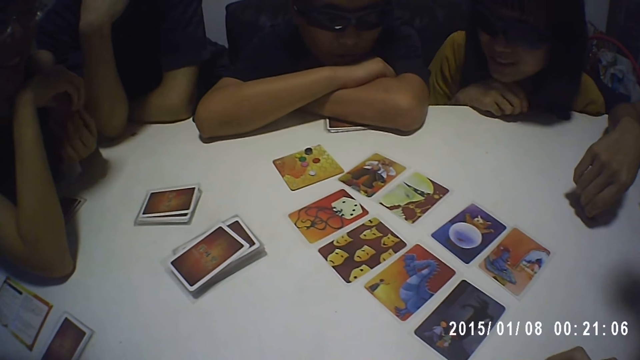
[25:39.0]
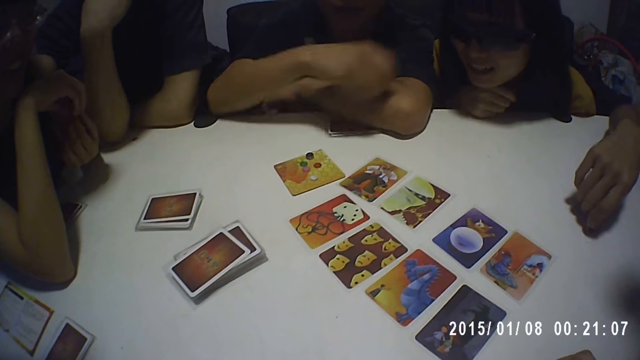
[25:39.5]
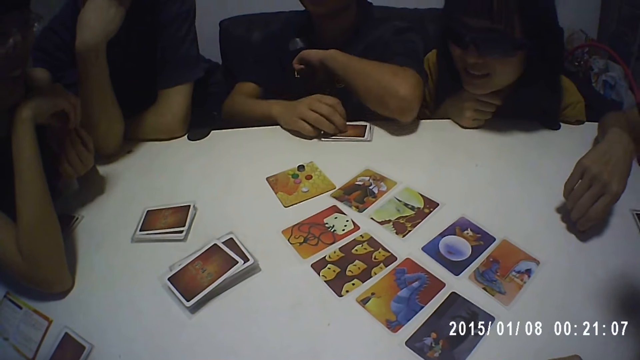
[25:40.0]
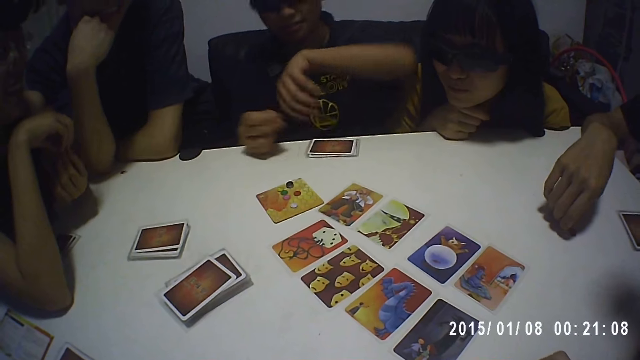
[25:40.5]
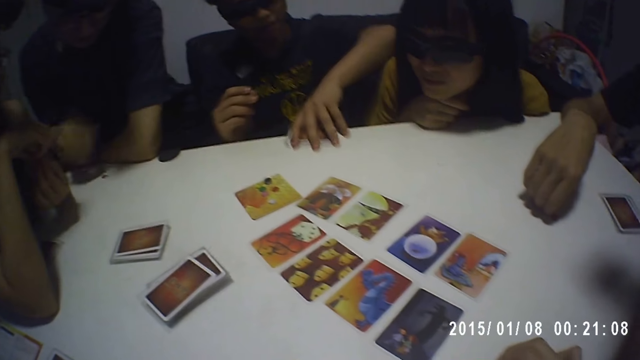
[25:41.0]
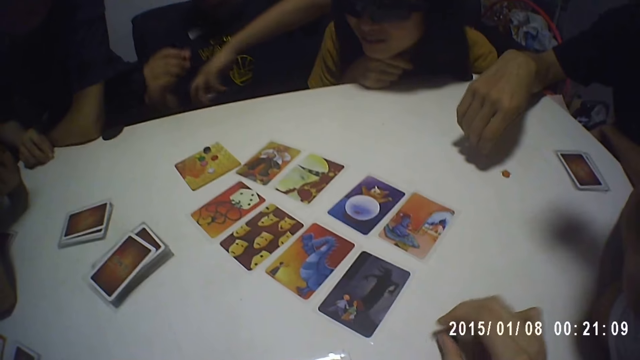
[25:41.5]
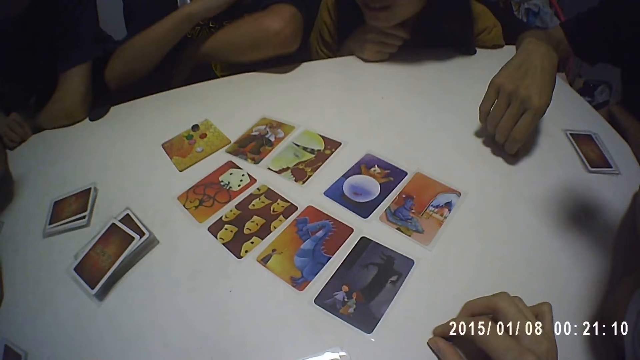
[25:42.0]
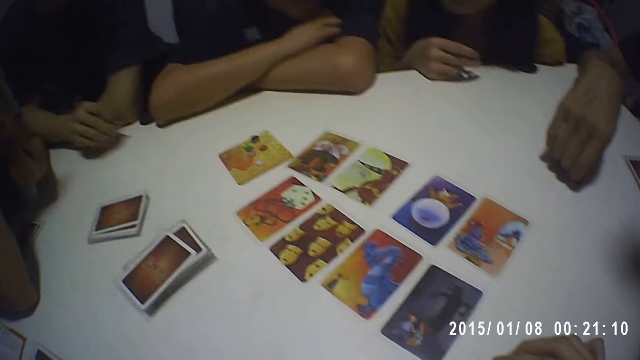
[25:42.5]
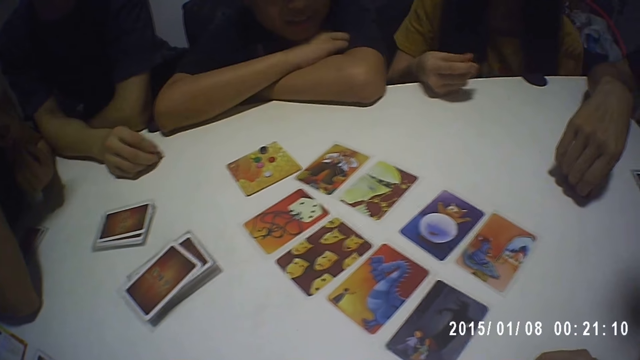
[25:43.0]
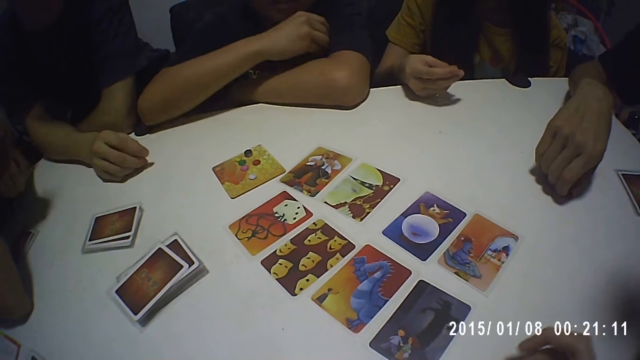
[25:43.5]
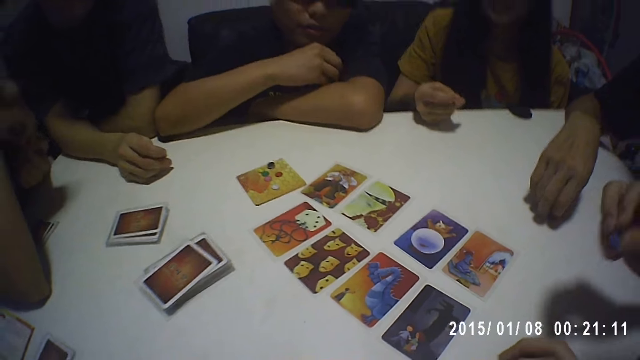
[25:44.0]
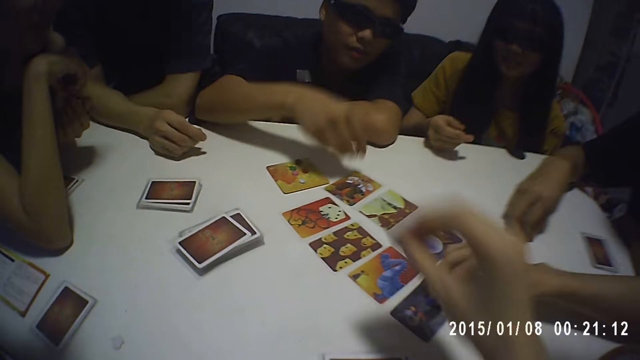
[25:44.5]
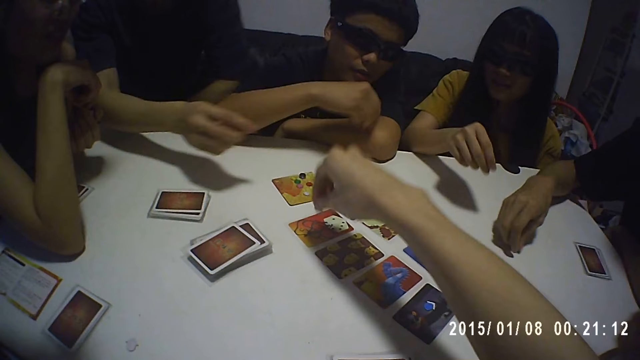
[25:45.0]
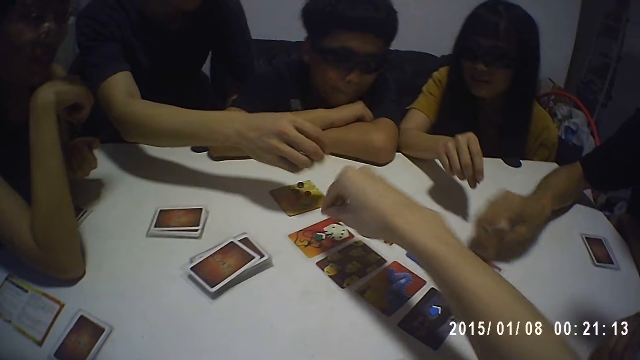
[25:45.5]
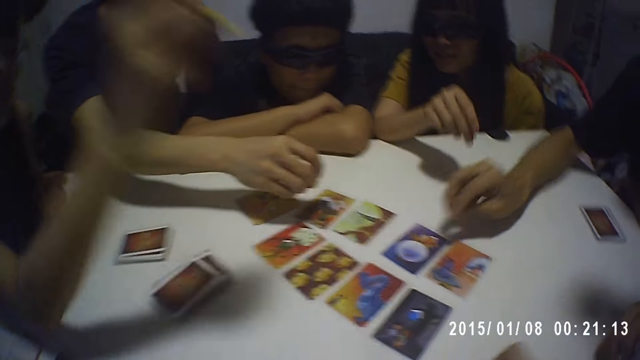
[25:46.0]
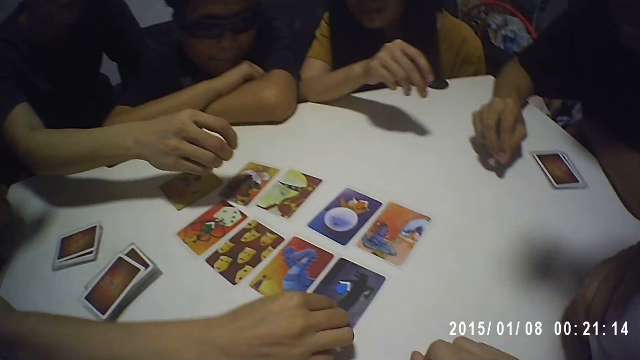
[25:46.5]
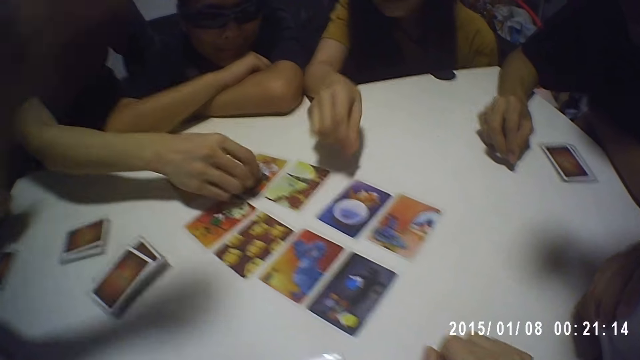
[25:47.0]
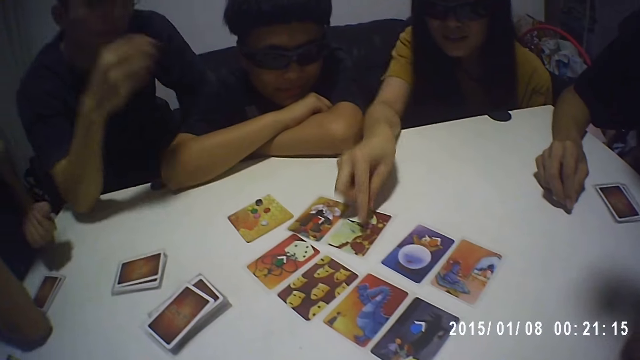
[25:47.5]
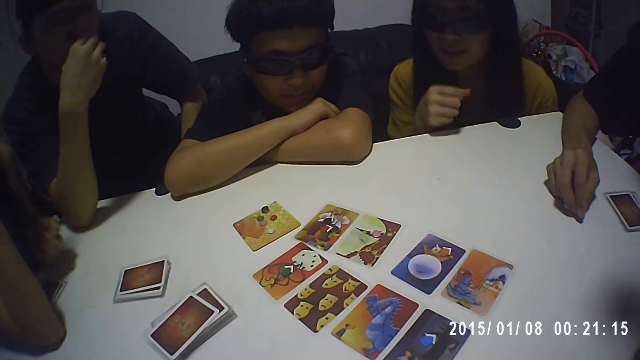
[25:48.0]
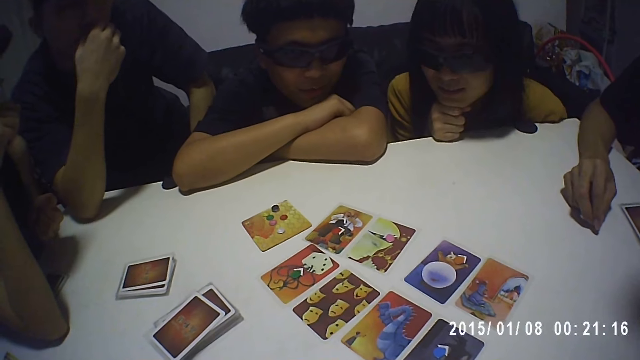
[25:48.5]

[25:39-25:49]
A man touches the cards on the table with his right hand. The man picks the cards from the table with his left hand. The camera wearer turns the token on the table with his right hand. Another man picks the token from the table with his right hand. A third man holds the token with his right hand. The camera wearer picks the token from the table with his right hand. The third man places the token on the card with his right hand. The first man places the token on the card with his right hand. A fourth man picks the token from the table with his right hand. The camera wearer places the token on the card on the table with his right hand. He looks at the cards on the table. A woman places the token on the card with her right hand. The second man places the token on the card with his right hand. Another woman places the token on the card with her right hand.

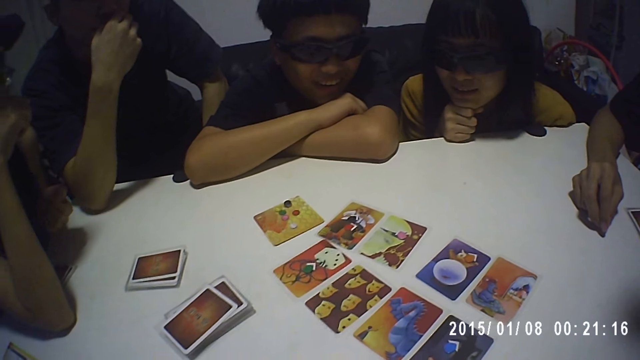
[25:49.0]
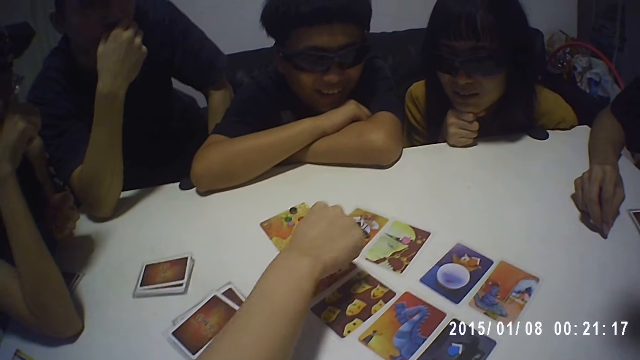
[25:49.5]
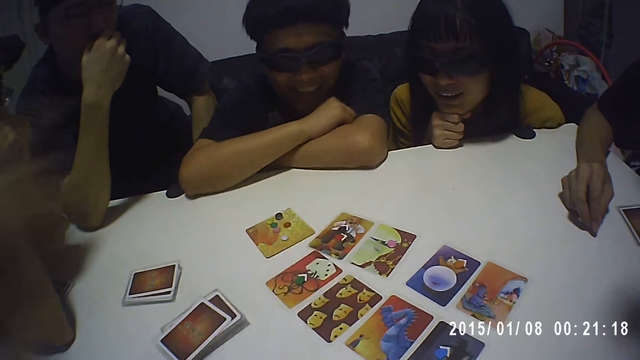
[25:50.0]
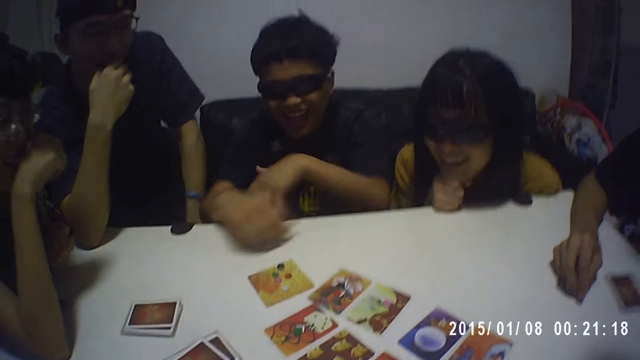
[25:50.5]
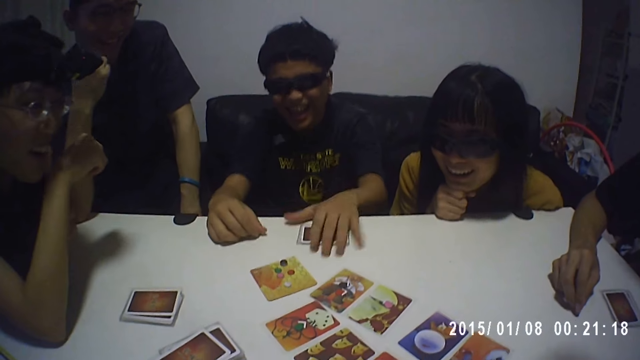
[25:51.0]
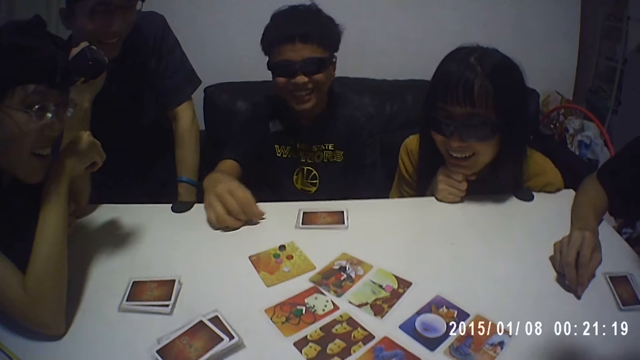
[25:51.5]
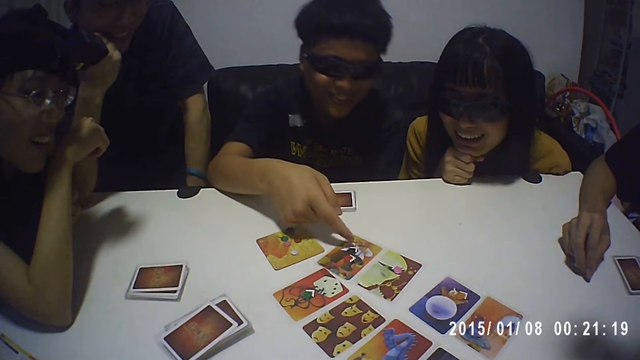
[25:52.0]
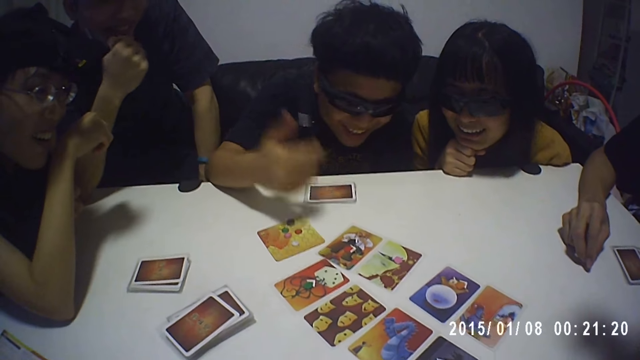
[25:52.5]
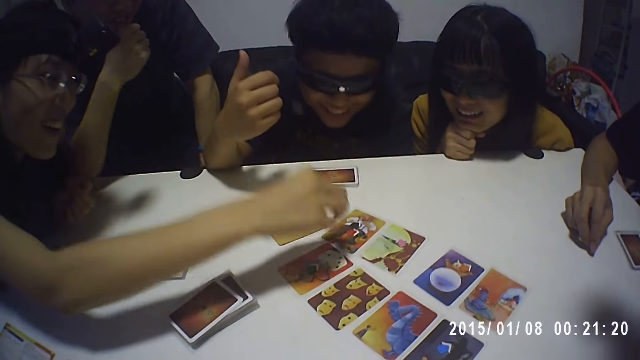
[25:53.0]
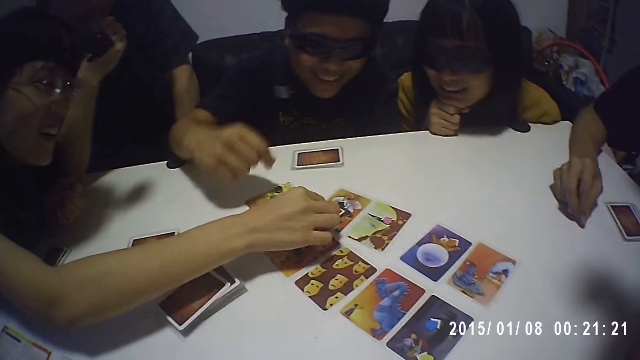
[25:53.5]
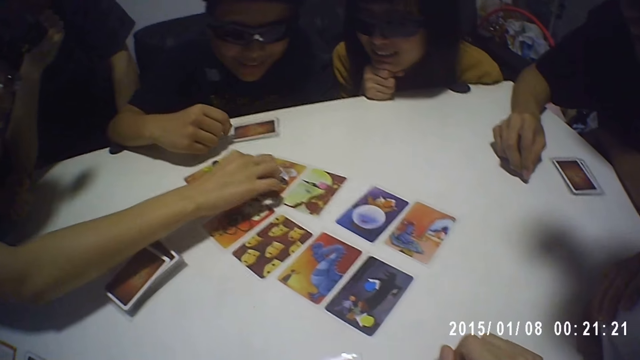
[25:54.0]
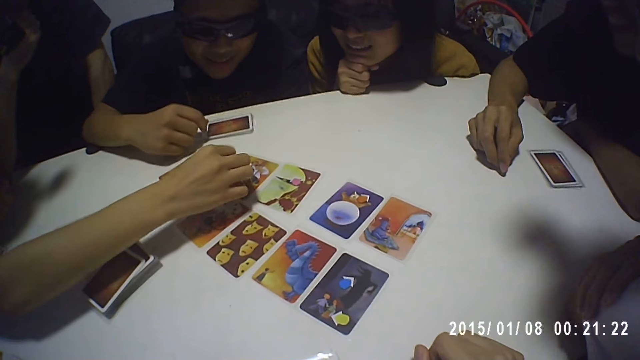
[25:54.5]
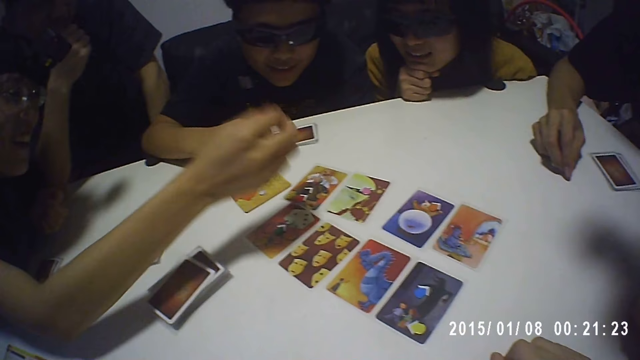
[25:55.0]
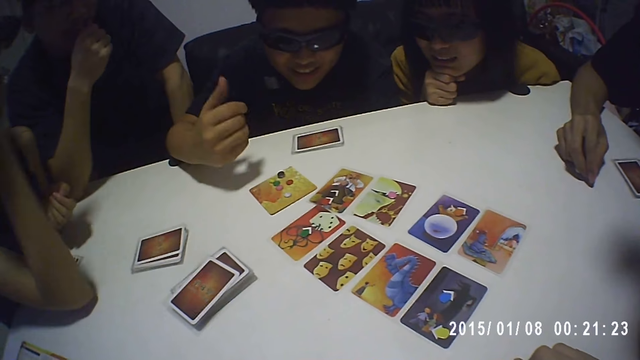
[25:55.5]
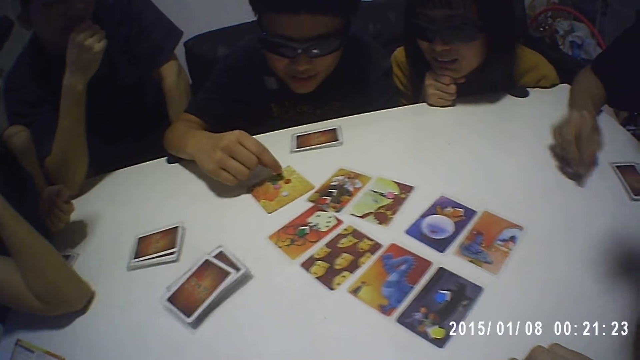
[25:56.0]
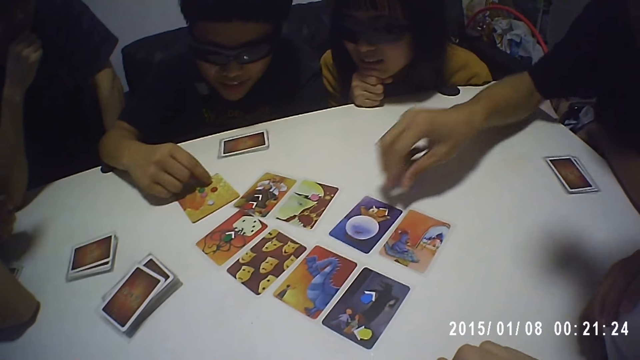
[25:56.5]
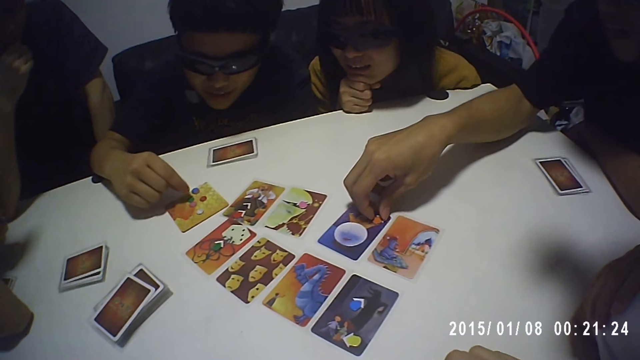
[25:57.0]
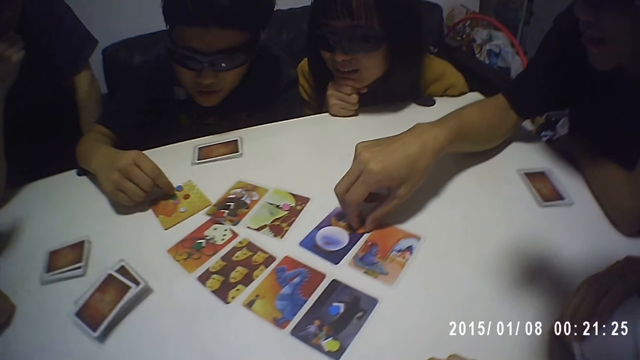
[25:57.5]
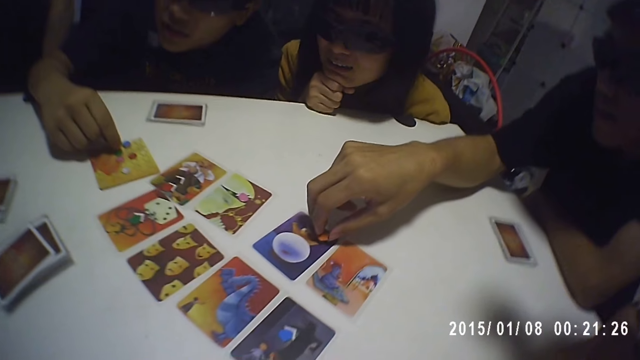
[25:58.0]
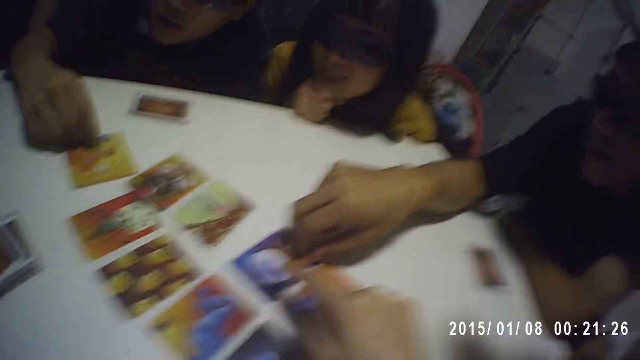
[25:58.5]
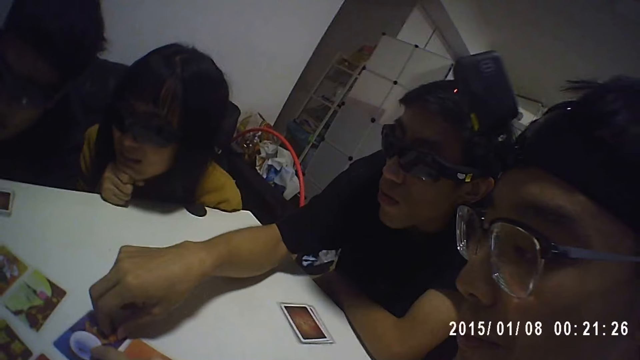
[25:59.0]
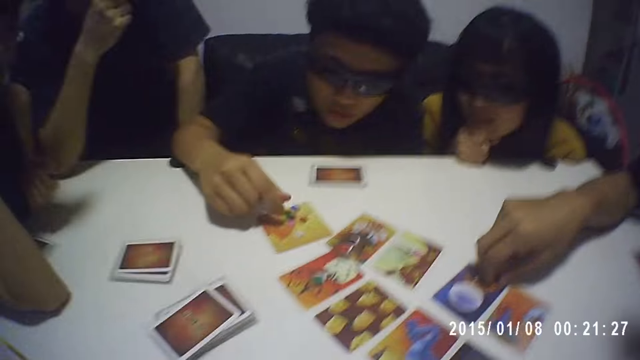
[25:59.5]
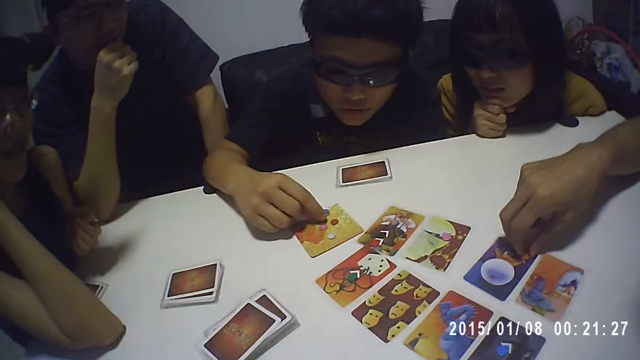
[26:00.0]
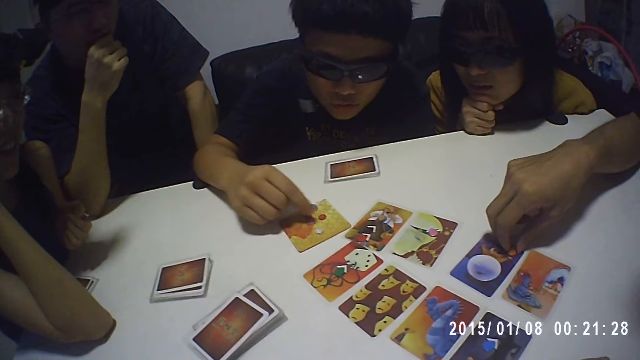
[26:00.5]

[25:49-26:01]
A woman places the token on the card with her right hand. A man places the cards on the table with his left hand. Another woman picks the token from the card on the table with her right hand. The man holds the token on the card with his right hand. Another man holds the token on the card with his right hand. The camera wearer points at the card on the table. He touches the card on the table with his right hand. He looks at a man. He looks at the cards on the table.
